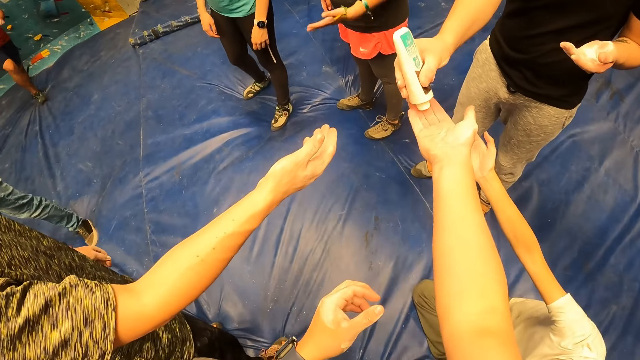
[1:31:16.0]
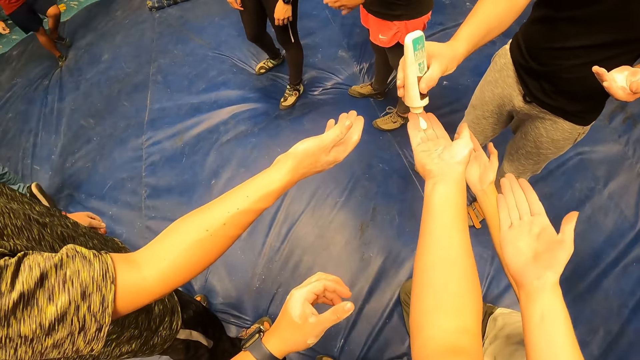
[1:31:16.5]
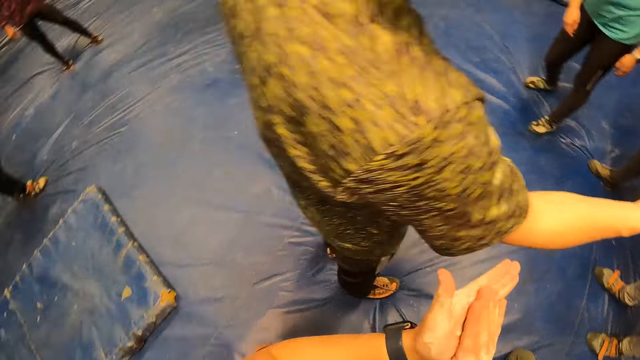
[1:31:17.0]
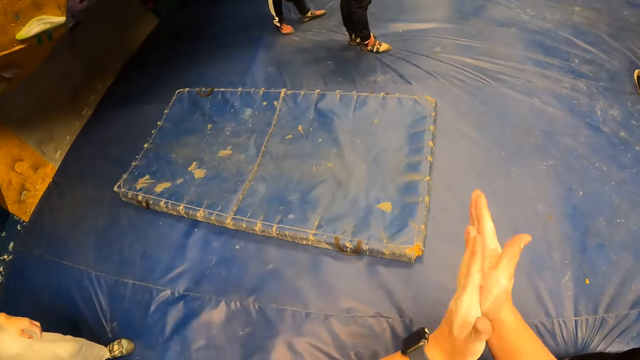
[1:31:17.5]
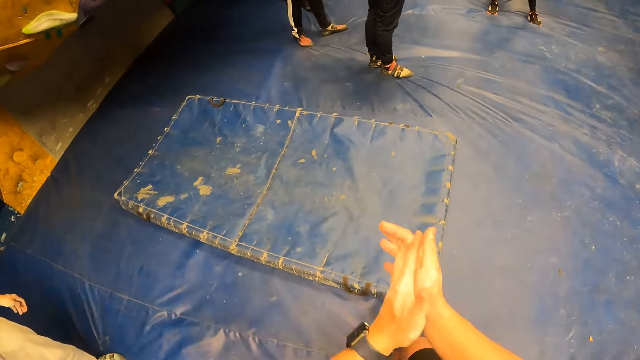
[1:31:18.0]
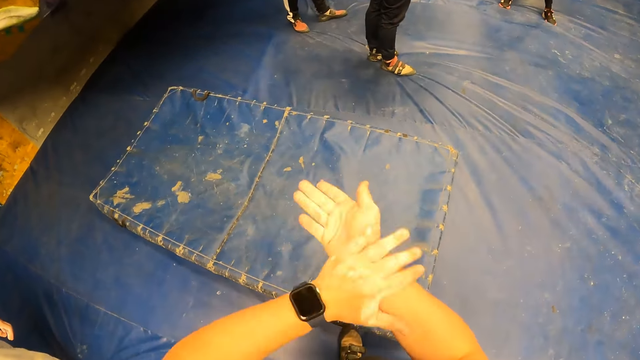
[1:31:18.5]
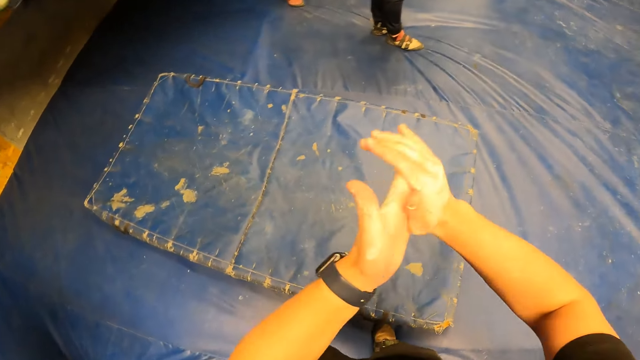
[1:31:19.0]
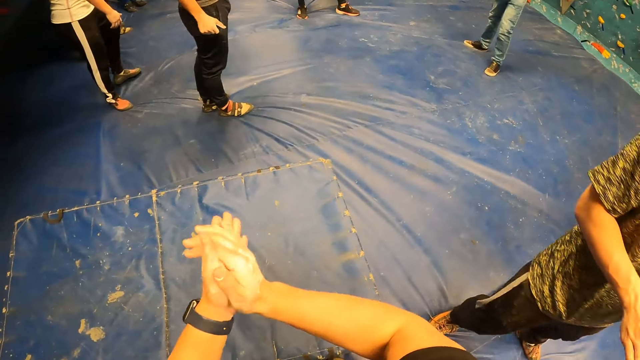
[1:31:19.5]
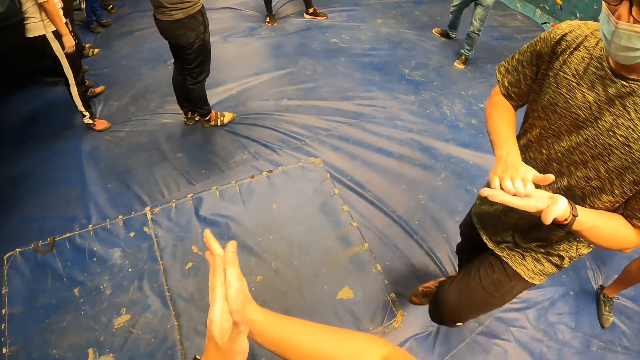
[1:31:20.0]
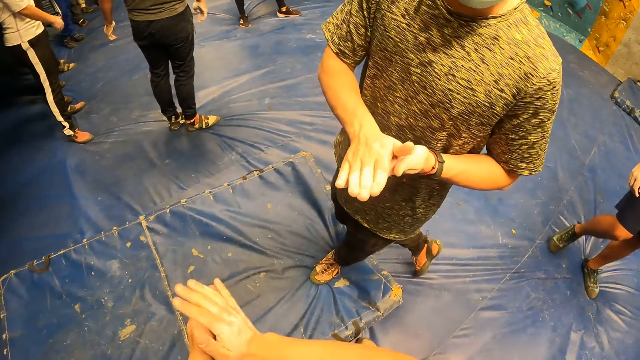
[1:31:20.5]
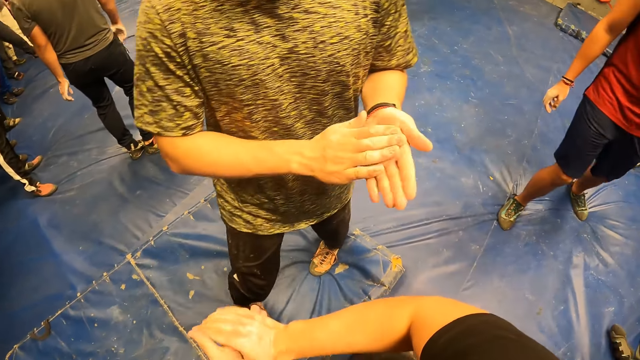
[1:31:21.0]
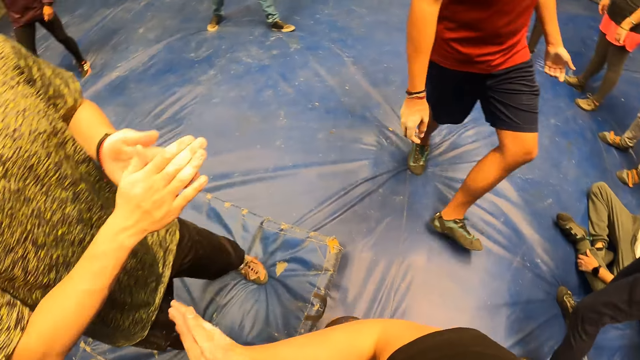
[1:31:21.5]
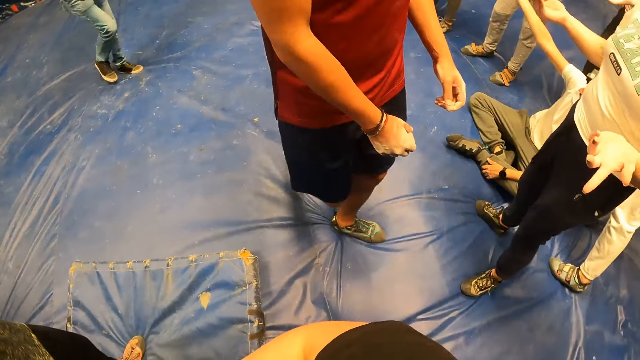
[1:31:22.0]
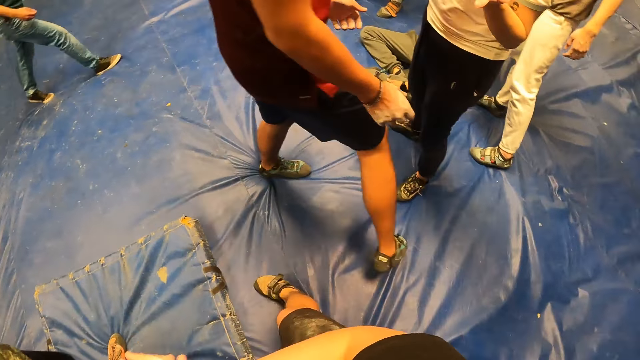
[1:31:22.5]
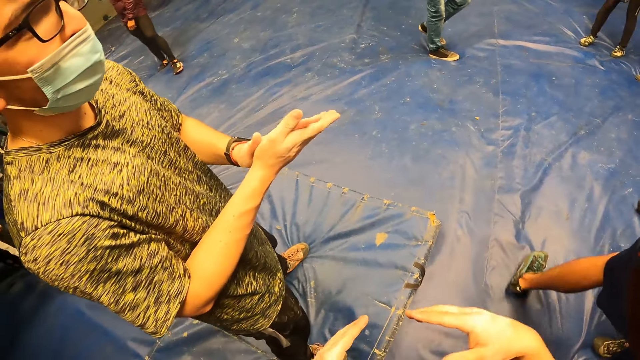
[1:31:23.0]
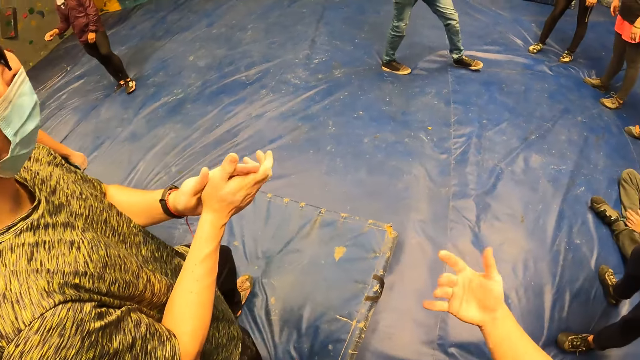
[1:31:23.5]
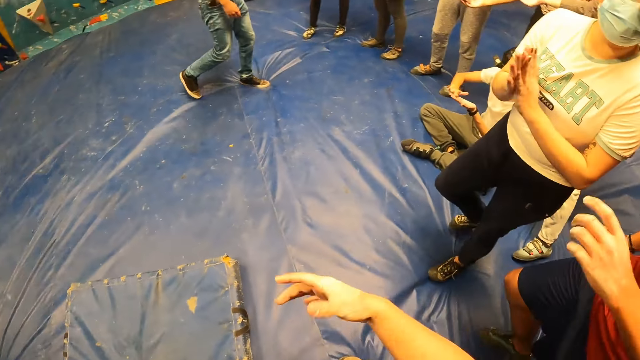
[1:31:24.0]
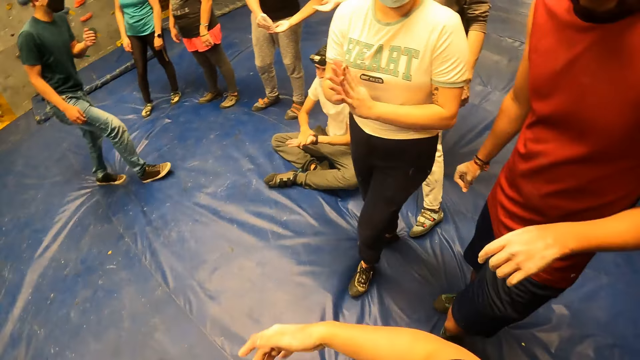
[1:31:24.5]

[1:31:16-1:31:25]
The camera wearer rubs the lotion on both hands. They look around. They move towards the left. They show the left foot. They shake both hands.

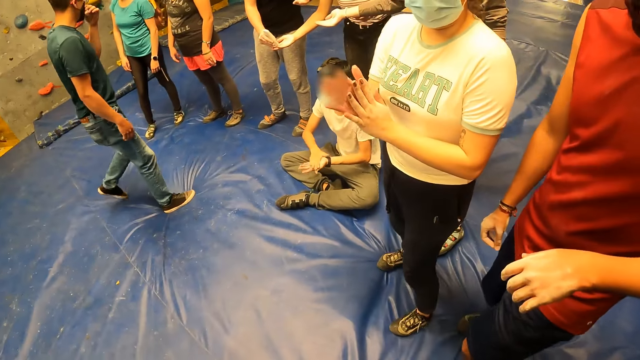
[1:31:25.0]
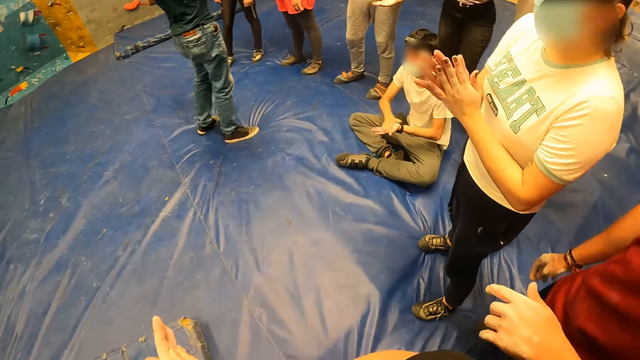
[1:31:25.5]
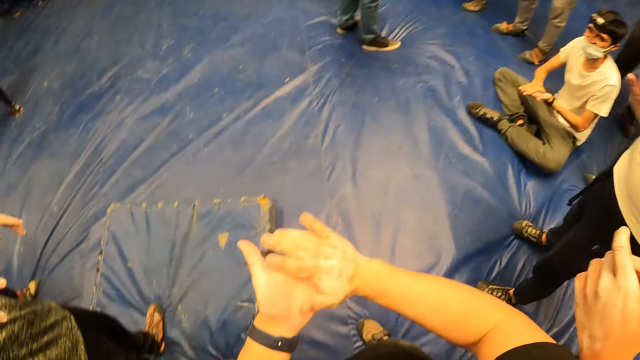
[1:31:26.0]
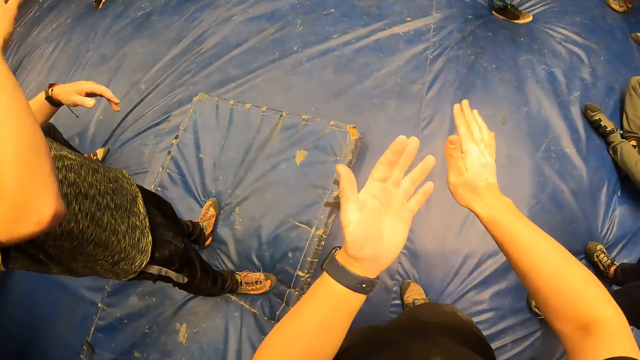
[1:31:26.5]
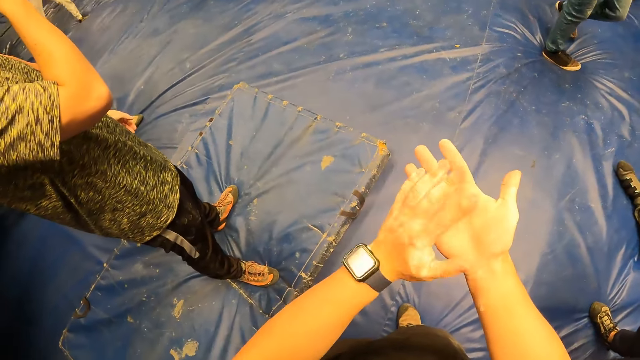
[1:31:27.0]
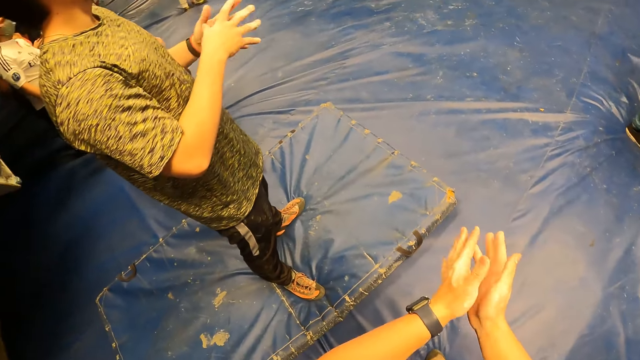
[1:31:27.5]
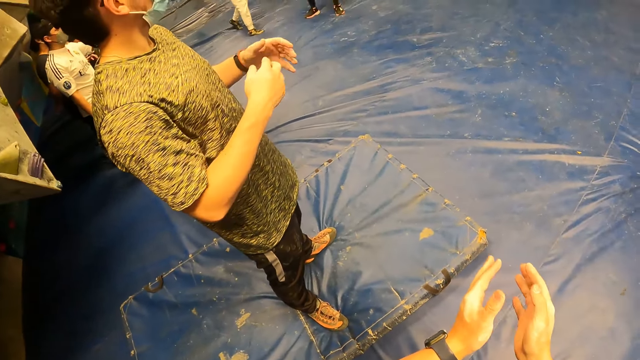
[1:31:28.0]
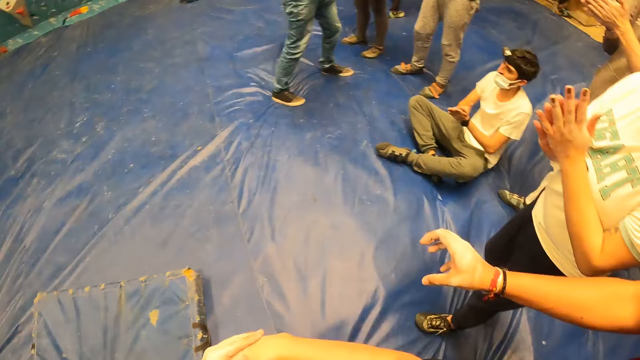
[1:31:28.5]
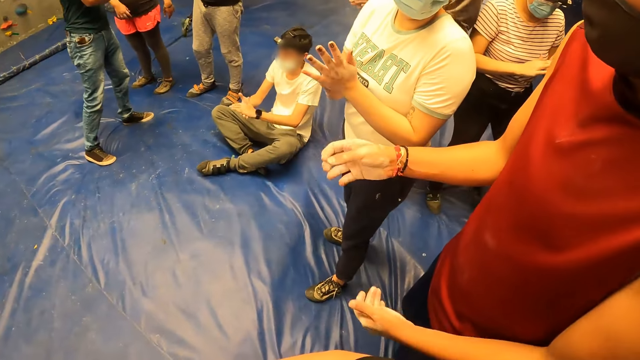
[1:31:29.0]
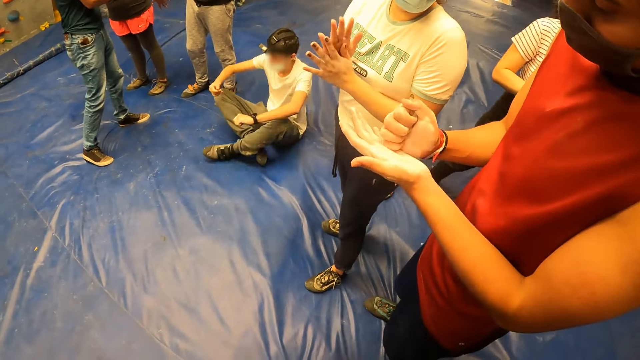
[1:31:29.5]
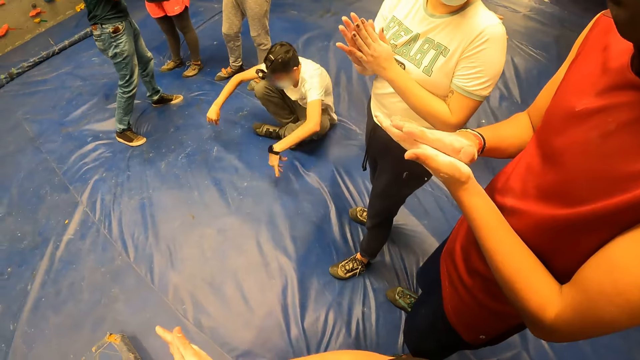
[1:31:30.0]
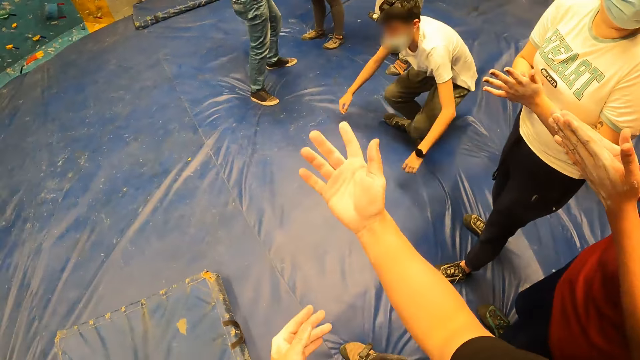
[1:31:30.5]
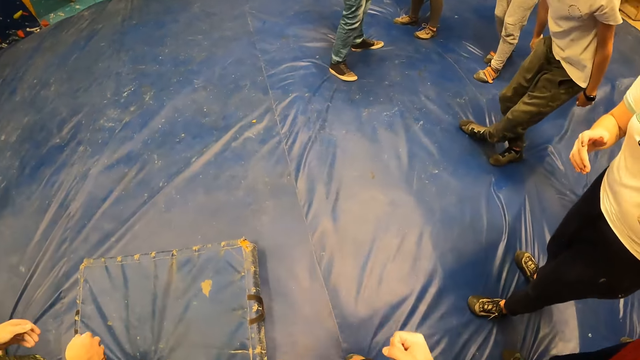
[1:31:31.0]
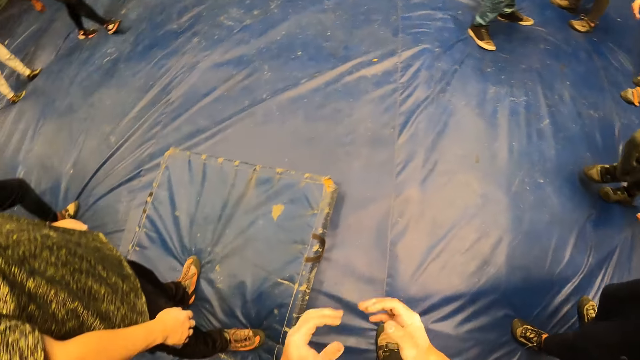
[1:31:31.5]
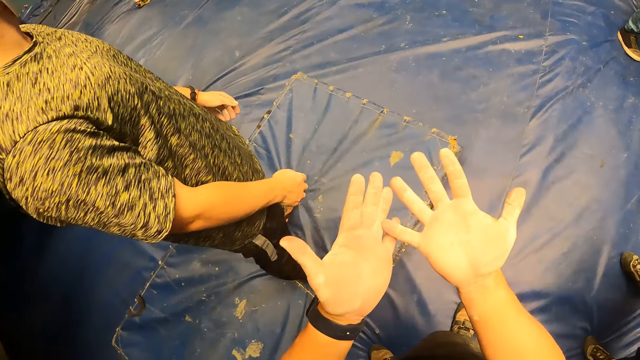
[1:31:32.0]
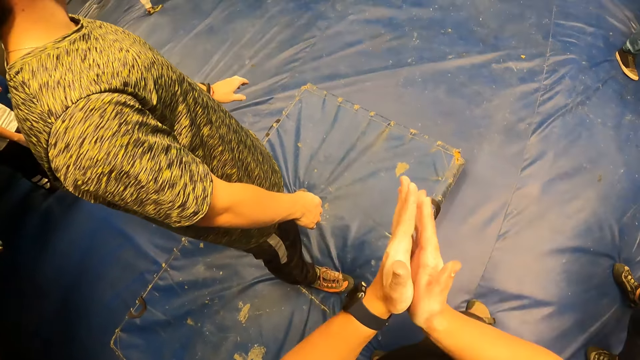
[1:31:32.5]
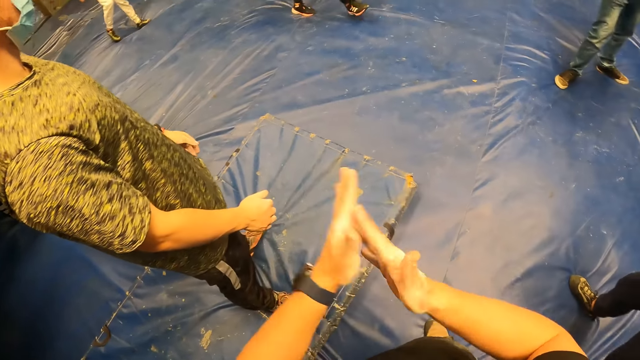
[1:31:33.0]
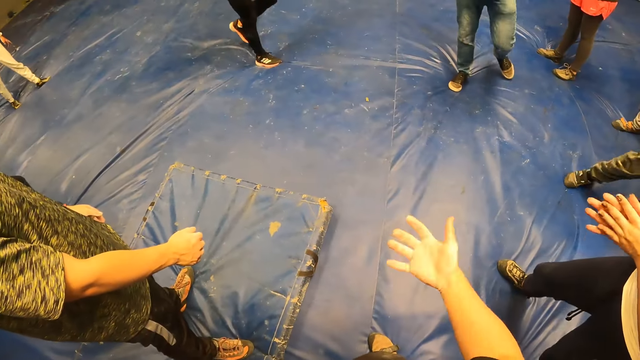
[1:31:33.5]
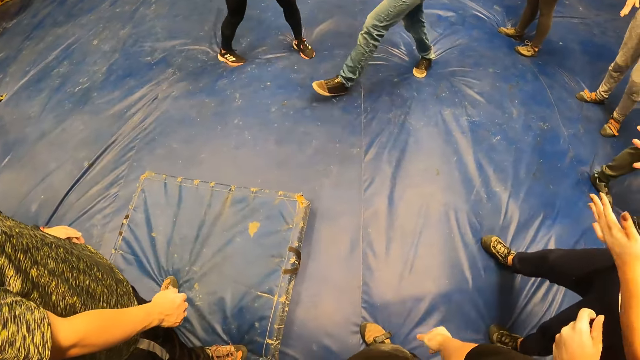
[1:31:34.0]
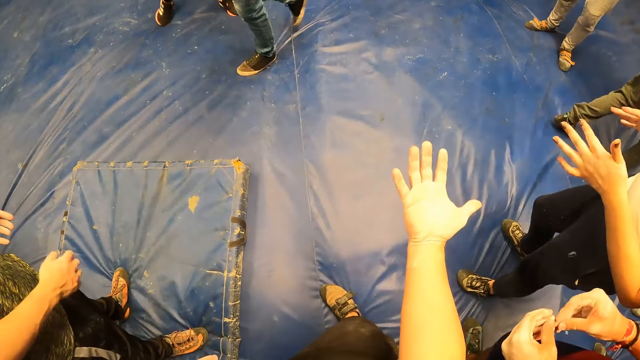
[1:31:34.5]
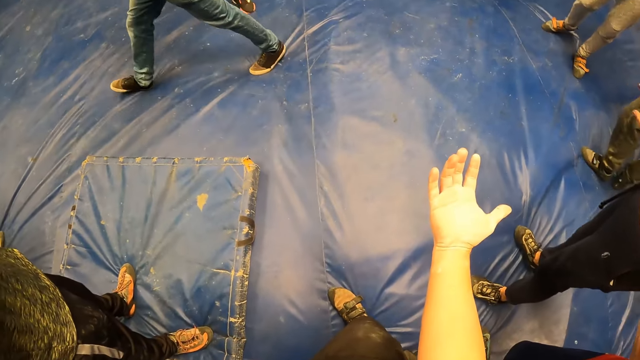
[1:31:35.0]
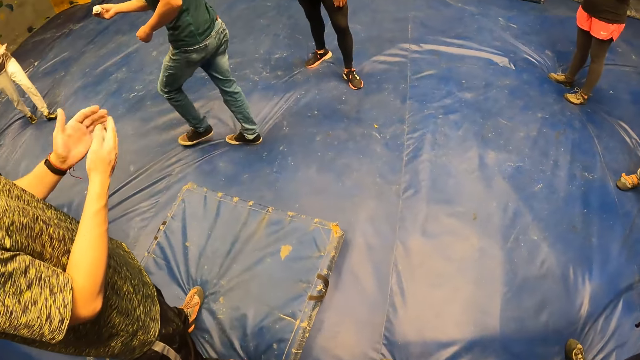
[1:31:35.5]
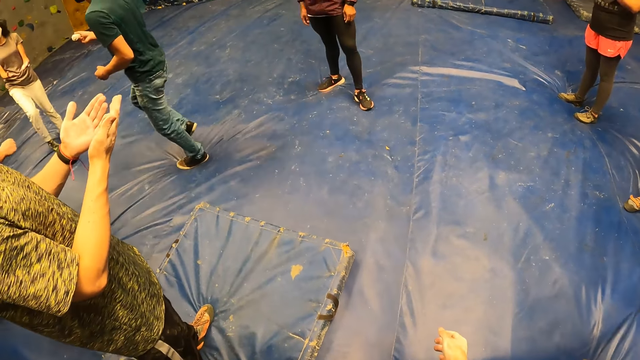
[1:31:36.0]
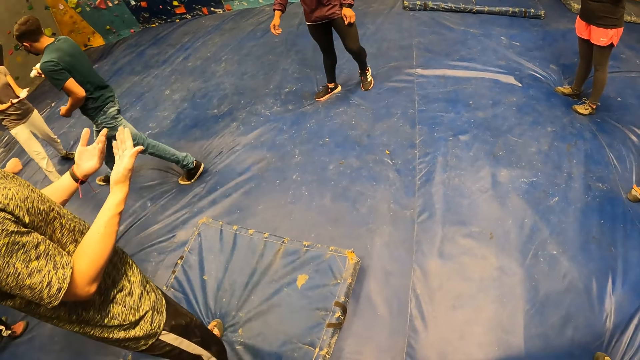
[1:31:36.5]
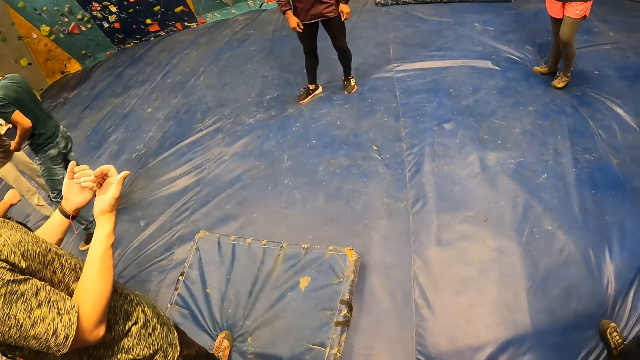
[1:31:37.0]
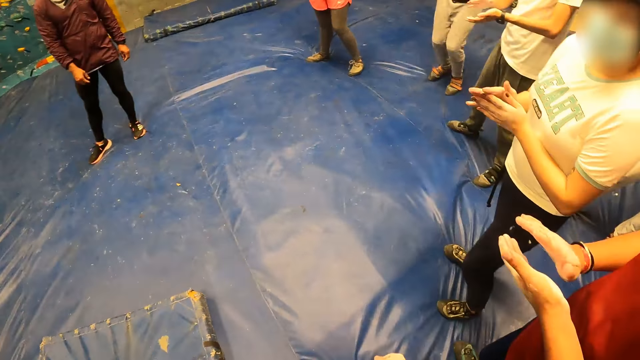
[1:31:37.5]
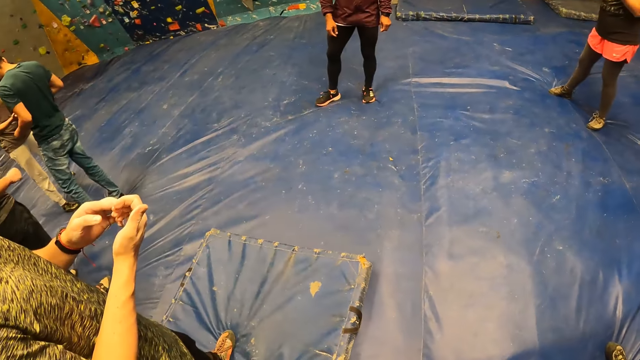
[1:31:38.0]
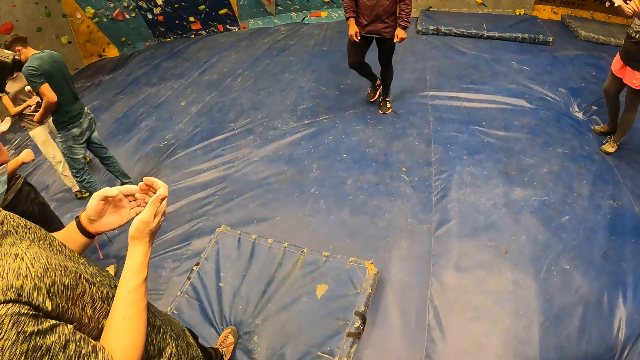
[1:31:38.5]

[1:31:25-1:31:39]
The camera wearer looks around. They rub both hands together. They join both hands. They hold the right hand with the left hand. They look around. They lift both the left and right hand. They fold the right hand fingers. They look at both hands. They rub both hands together. They shake both hands. They show the right hand.
